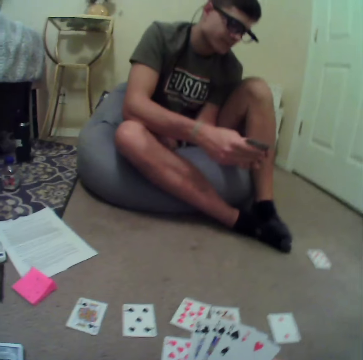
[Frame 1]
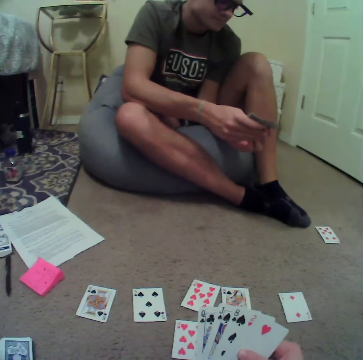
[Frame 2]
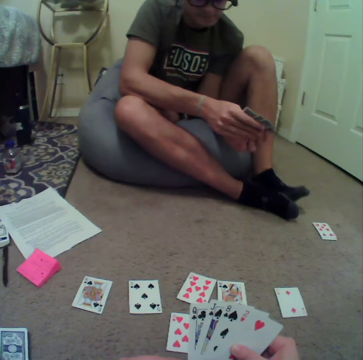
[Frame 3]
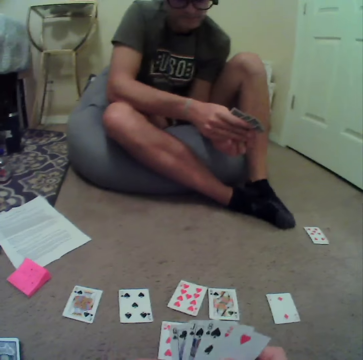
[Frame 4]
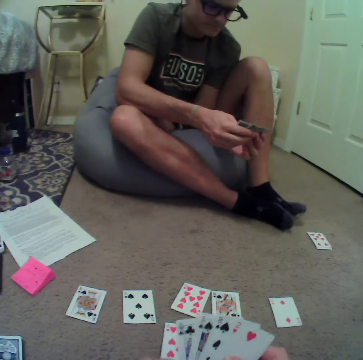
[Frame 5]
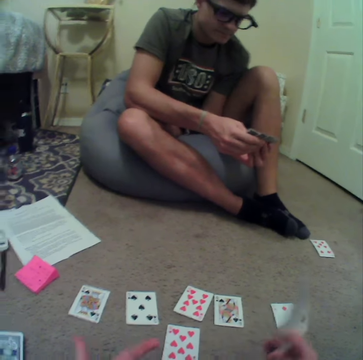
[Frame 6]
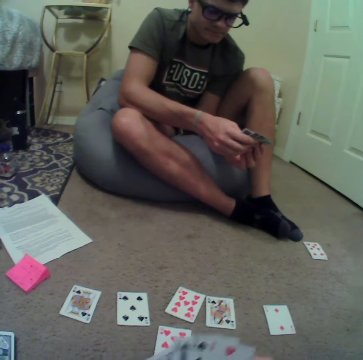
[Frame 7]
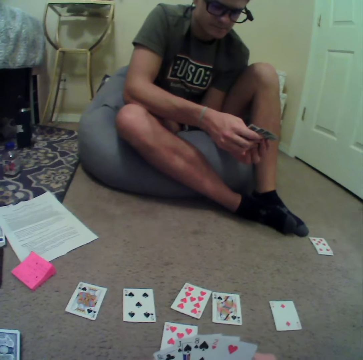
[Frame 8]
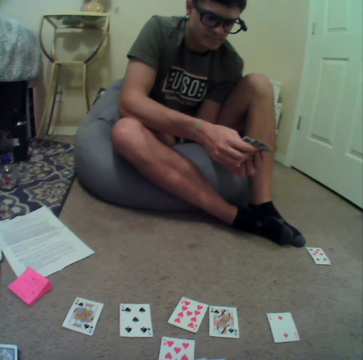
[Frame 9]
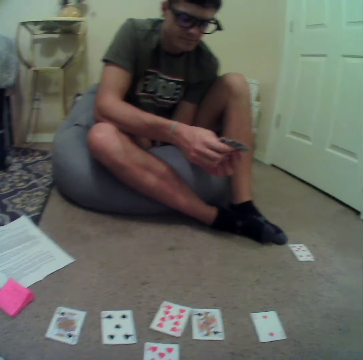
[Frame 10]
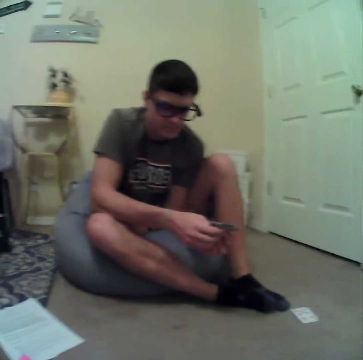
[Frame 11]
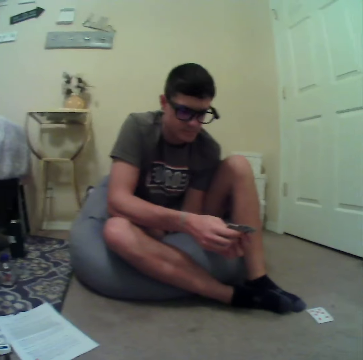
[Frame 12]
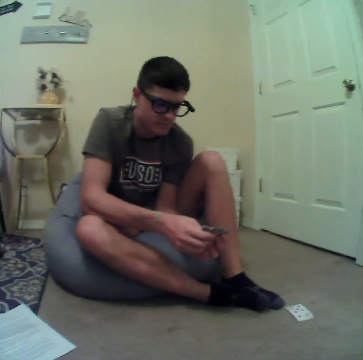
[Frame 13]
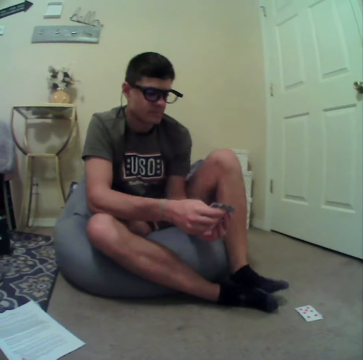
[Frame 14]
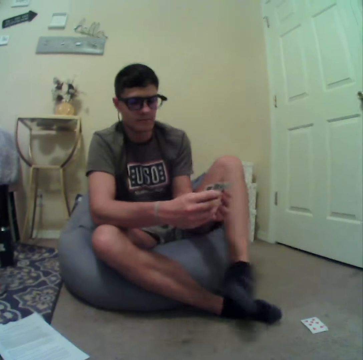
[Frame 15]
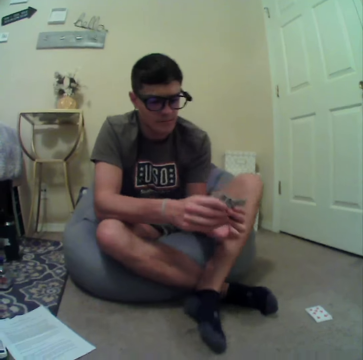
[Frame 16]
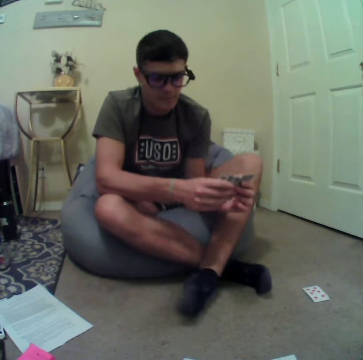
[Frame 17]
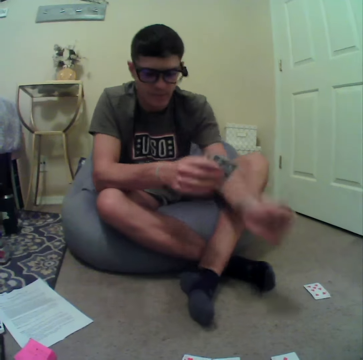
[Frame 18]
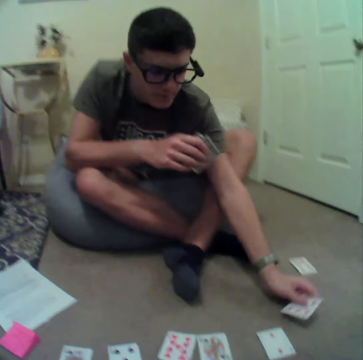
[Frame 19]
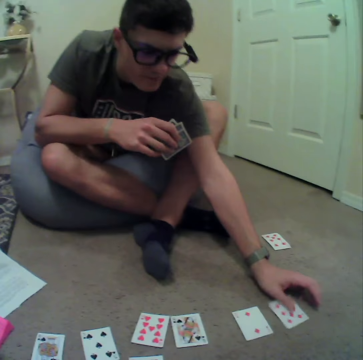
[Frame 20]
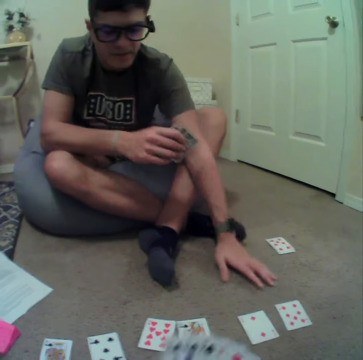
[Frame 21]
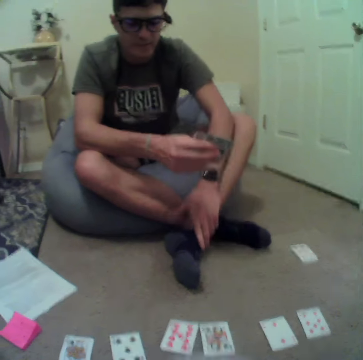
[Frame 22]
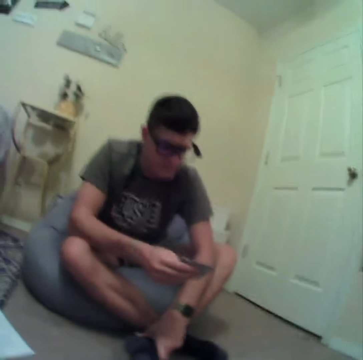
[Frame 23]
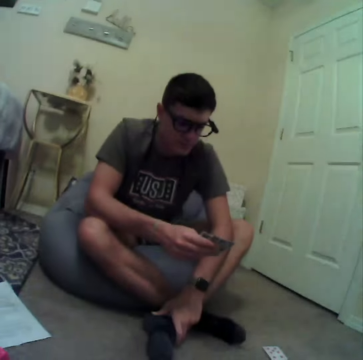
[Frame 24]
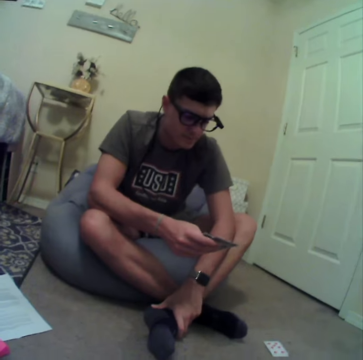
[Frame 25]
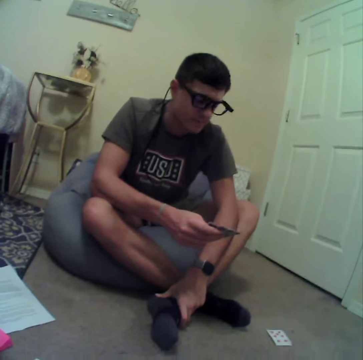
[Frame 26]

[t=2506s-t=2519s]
The camera wearer arranges cards in hand. They drop the card on the floor. A man straightens the legs, puts a card on the floor and converses with the camera wearer.

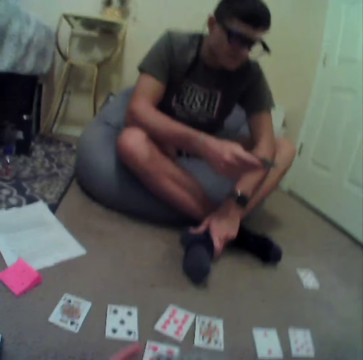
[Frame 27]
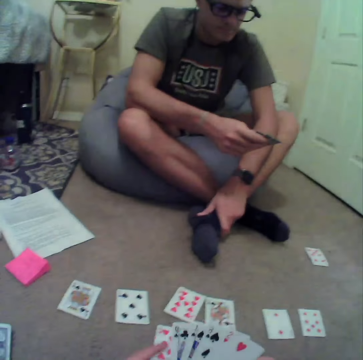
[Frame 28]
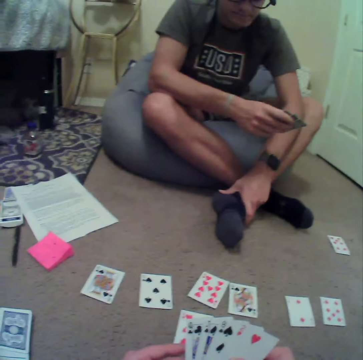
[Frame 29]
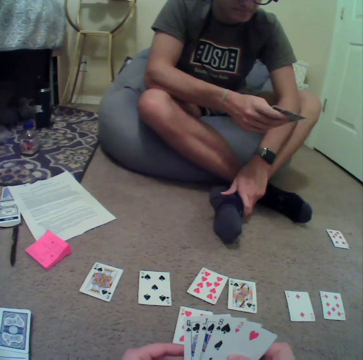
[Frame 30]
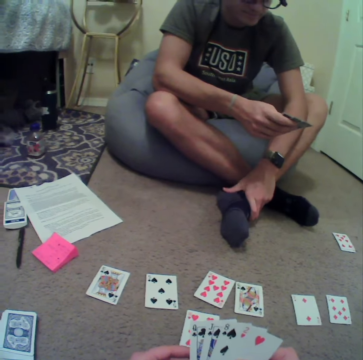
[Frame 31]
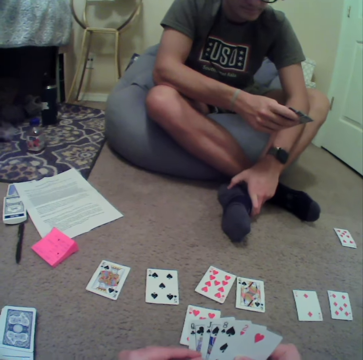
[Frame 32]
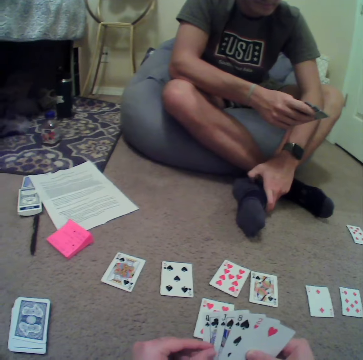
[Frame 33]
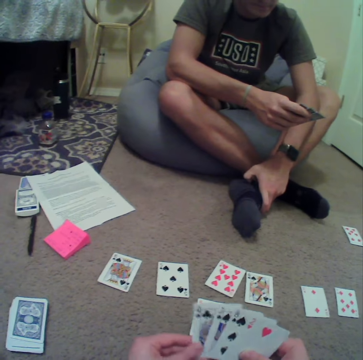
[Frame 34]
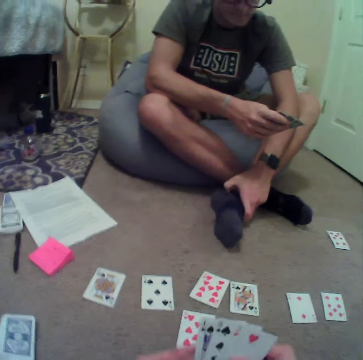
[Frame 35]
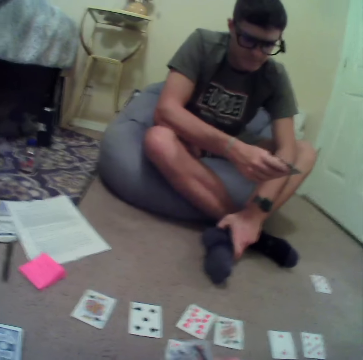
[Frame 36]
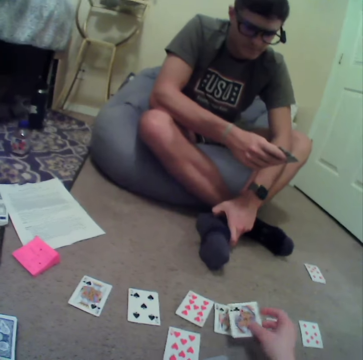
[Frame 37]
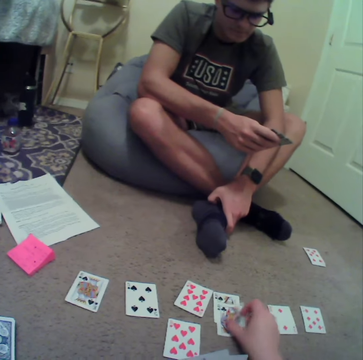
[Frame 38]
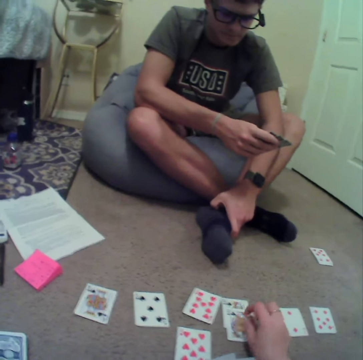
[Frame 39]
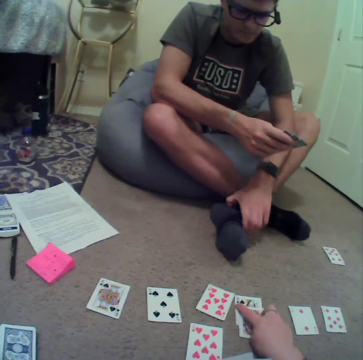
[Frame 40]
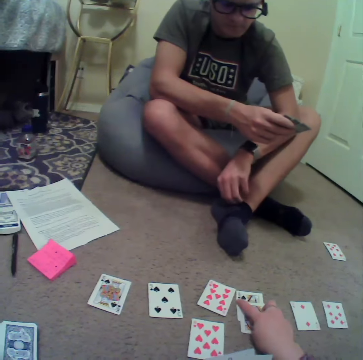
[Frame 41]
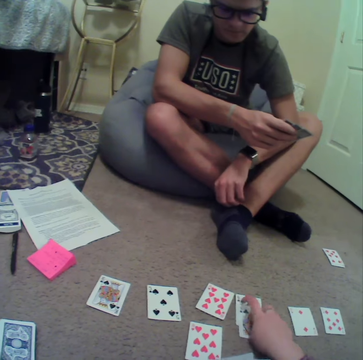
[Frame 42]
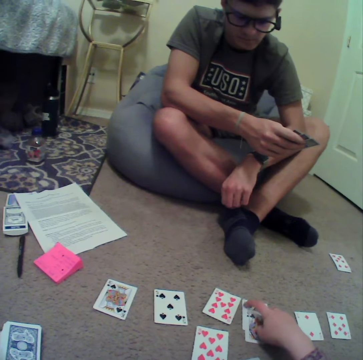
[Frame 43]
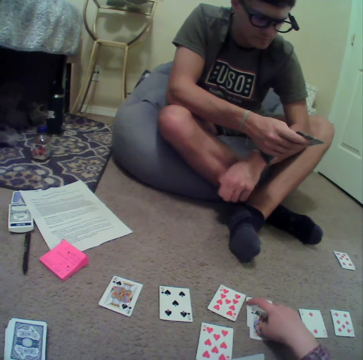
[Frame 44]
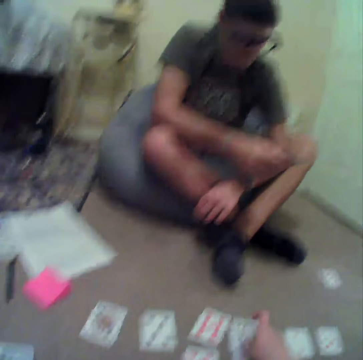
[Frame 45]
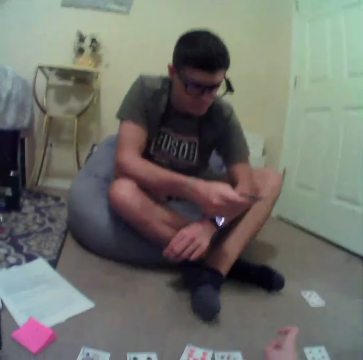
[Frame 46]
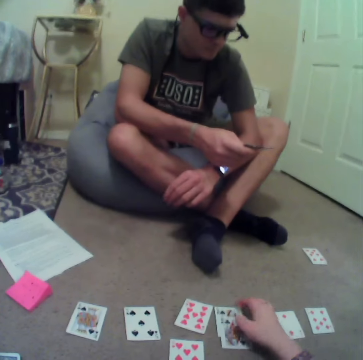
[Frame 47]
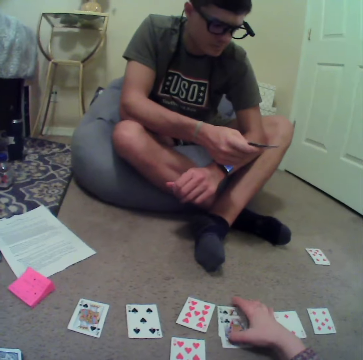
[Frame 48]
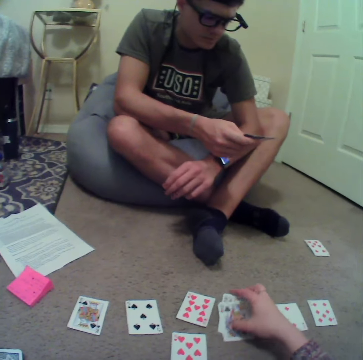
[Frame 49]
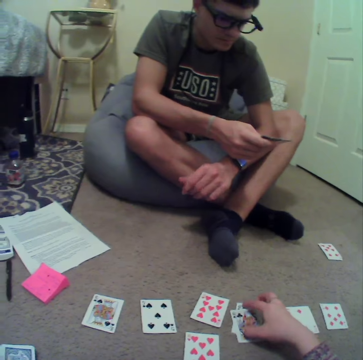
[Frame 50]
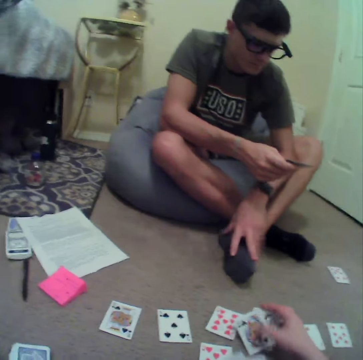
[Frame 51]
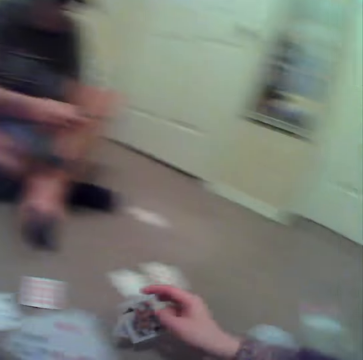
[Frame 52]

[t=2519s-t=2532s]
The camera wearer aligns the cards. They arrange the cards in hand. A man aligns the cards. The camera wearer puts a card on the floor and points at the card on the floor. They pick up cards on the floor.

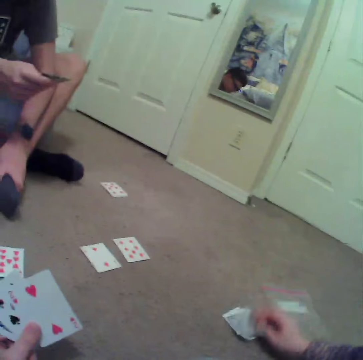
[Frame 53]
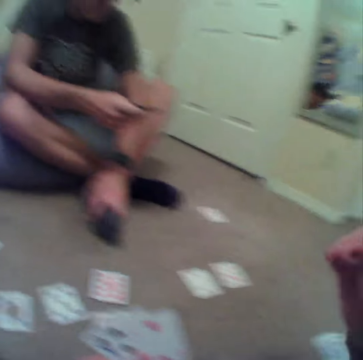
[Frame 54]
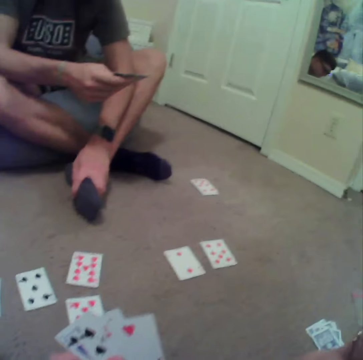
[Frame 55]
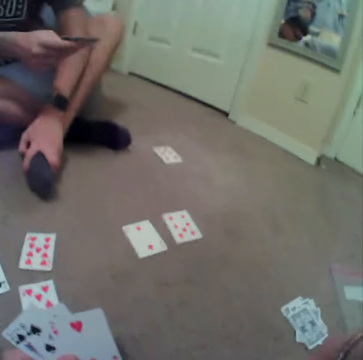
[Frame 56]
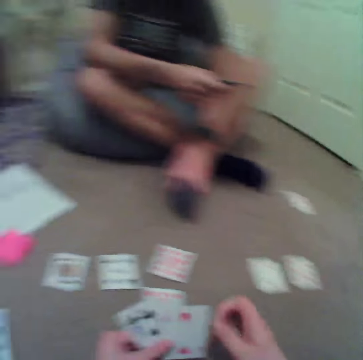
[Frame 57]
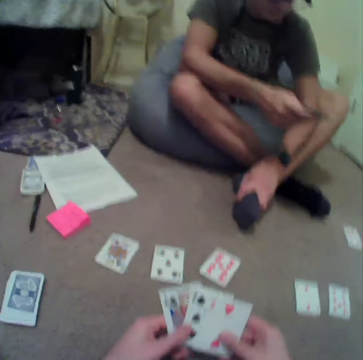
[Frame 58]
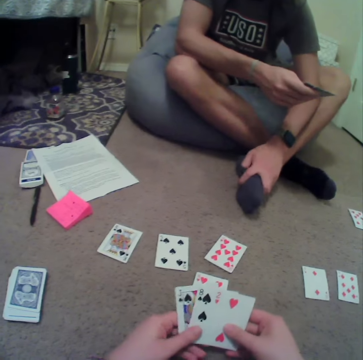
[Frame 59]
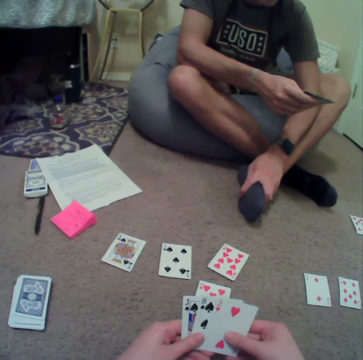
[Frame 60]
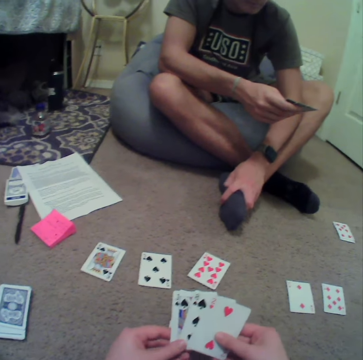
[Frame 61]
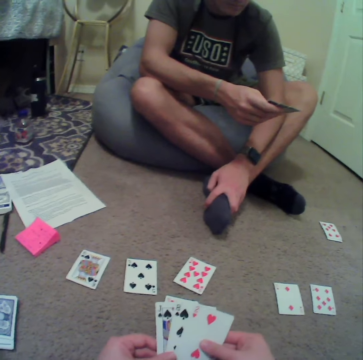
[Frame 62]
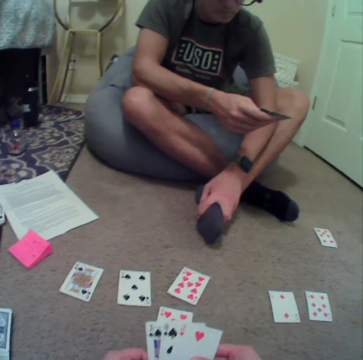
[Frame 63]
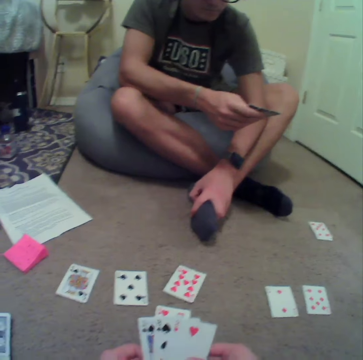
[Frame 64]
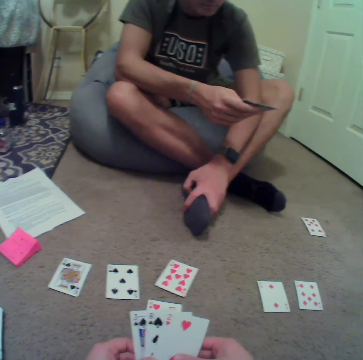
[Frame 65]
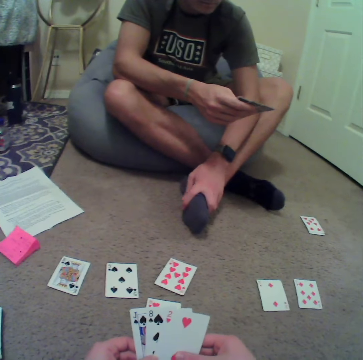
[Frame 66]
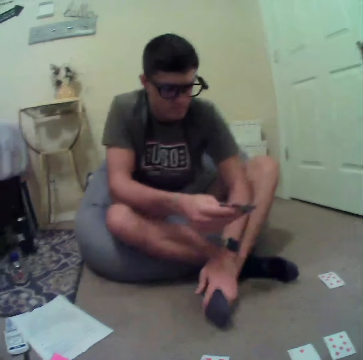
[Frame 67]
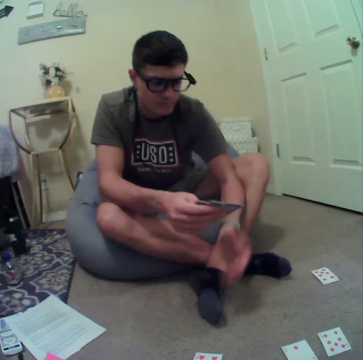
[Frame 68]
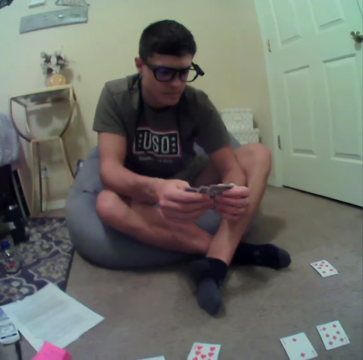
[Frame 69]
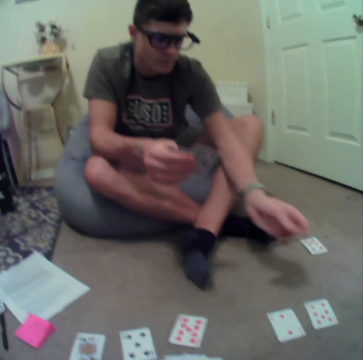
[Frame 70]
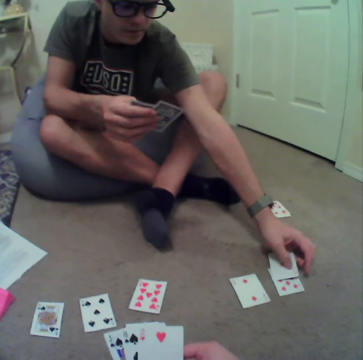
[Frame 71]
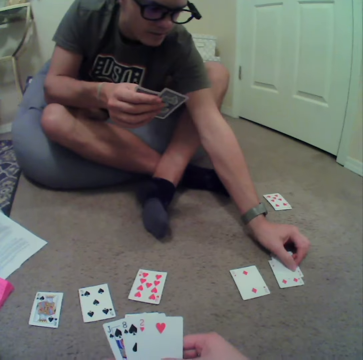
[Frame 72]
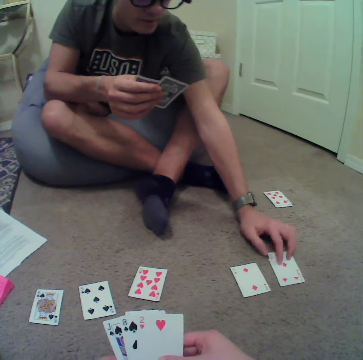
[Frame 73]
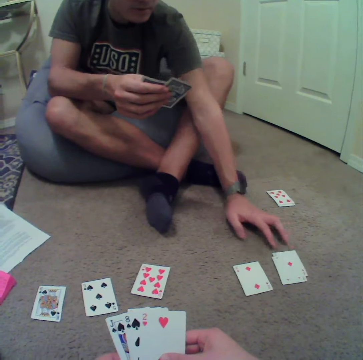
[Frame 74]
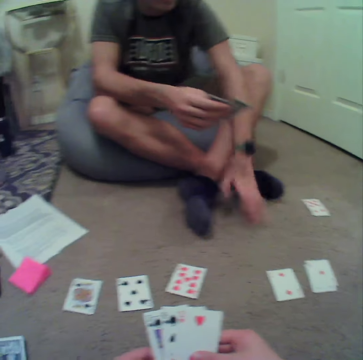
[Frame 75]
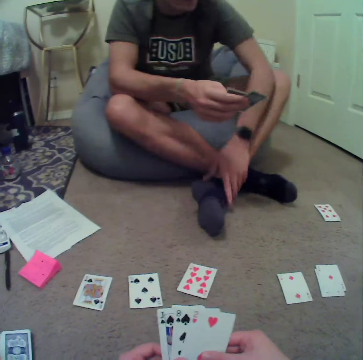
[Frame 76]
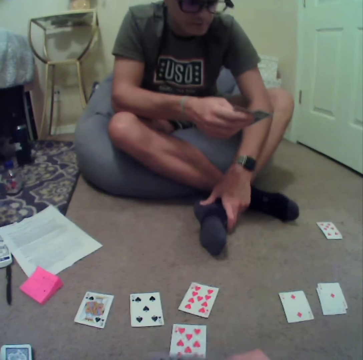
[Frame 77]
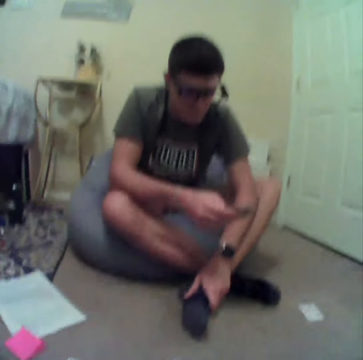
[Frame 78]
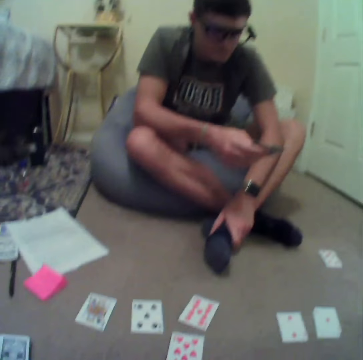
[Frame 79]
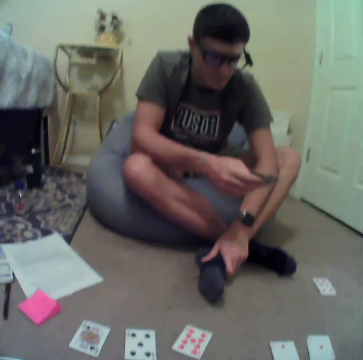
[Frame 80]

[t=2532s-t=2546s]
The camera wearer puts the cards aside on the floor. They touch the face, arrange the cards in hand, and align the cards. A man puts a card on the floor. The man converses with the camera wearer.
